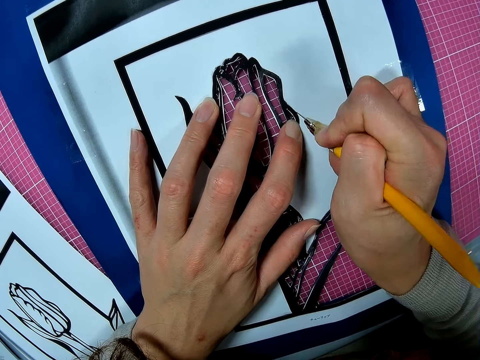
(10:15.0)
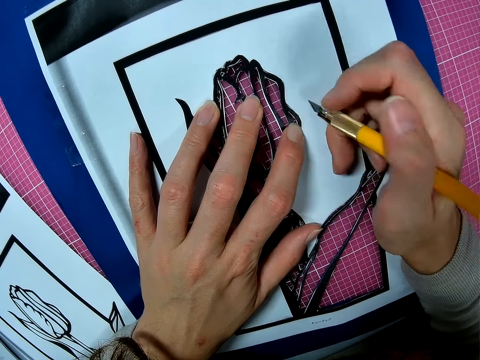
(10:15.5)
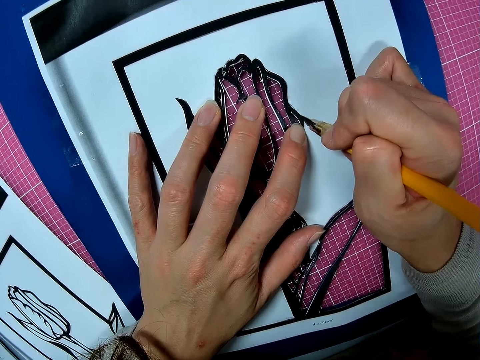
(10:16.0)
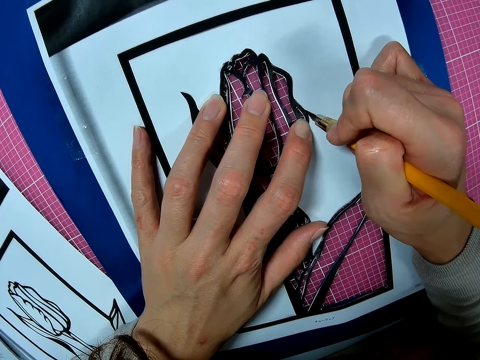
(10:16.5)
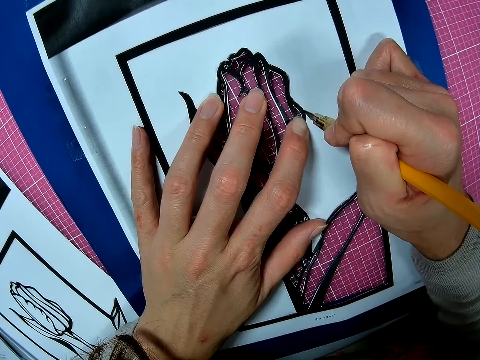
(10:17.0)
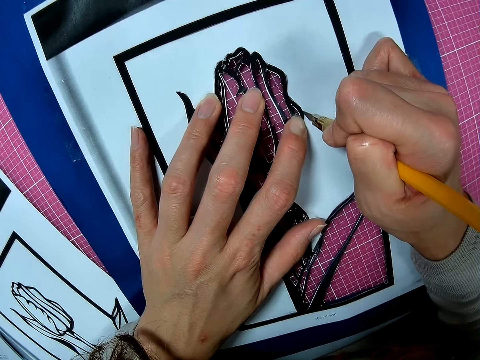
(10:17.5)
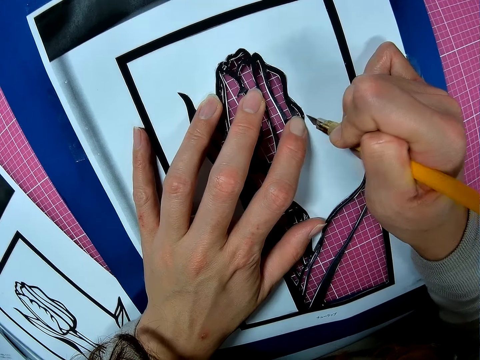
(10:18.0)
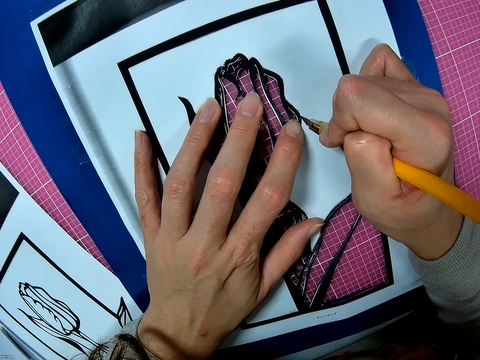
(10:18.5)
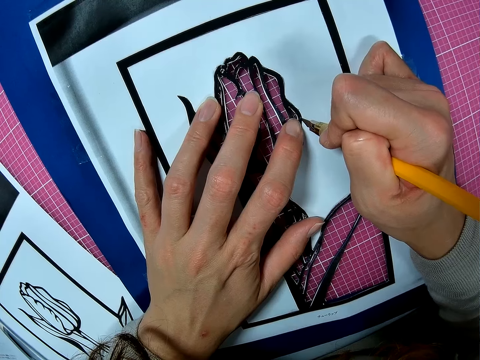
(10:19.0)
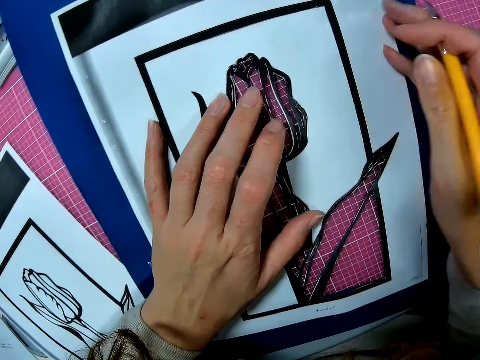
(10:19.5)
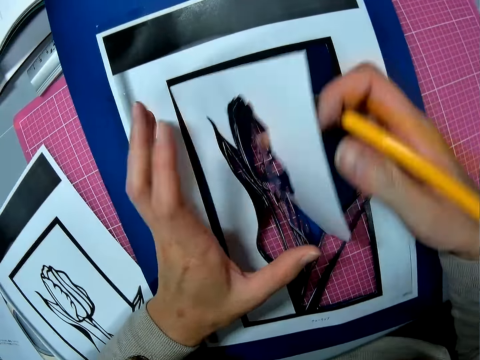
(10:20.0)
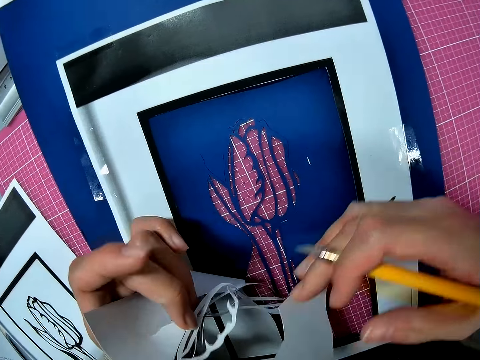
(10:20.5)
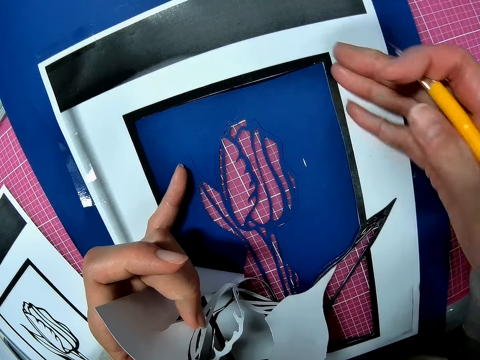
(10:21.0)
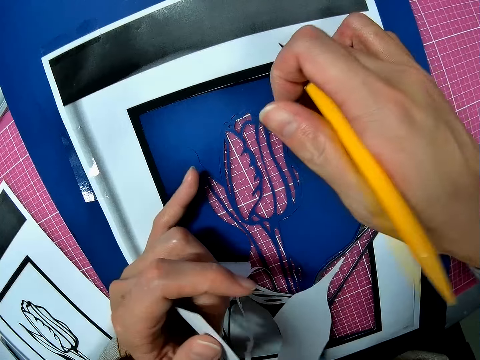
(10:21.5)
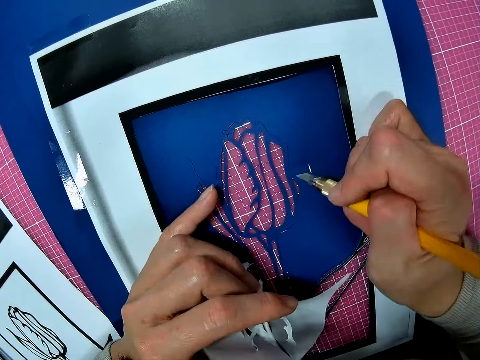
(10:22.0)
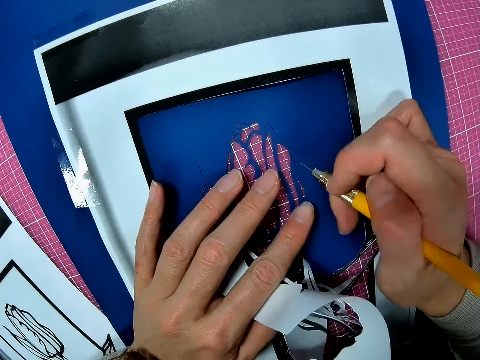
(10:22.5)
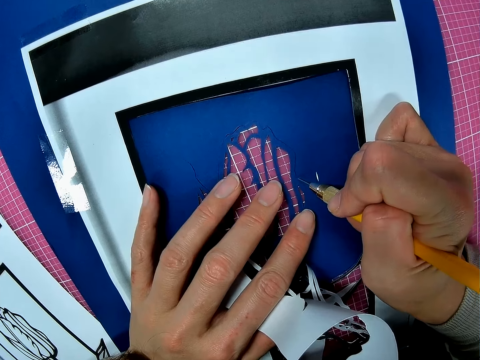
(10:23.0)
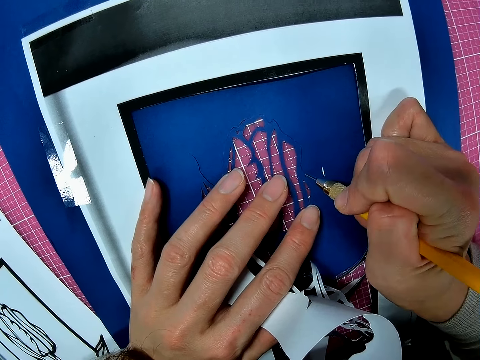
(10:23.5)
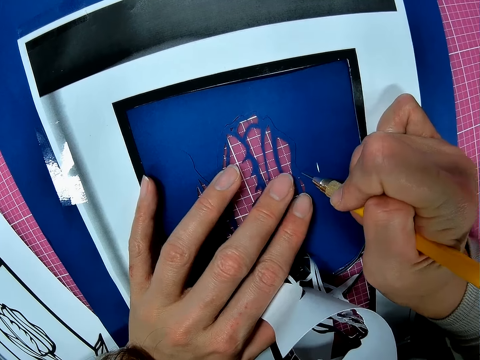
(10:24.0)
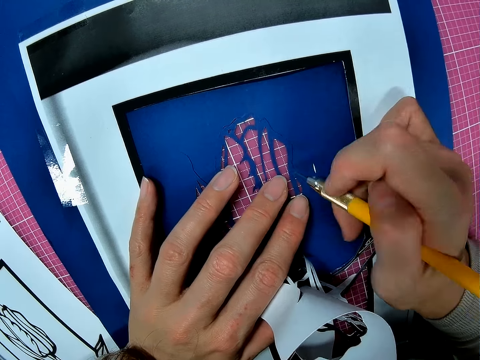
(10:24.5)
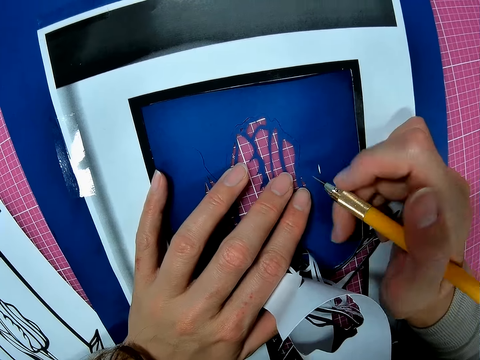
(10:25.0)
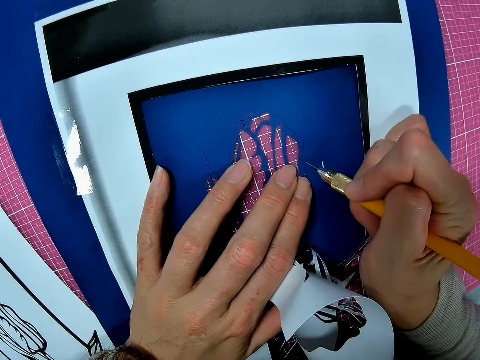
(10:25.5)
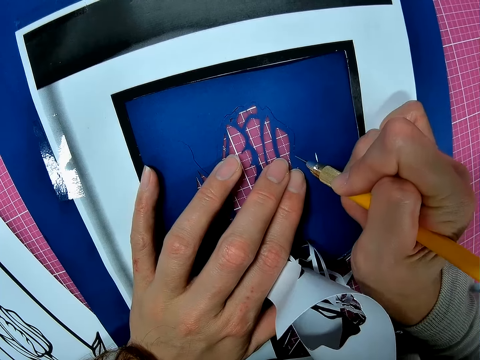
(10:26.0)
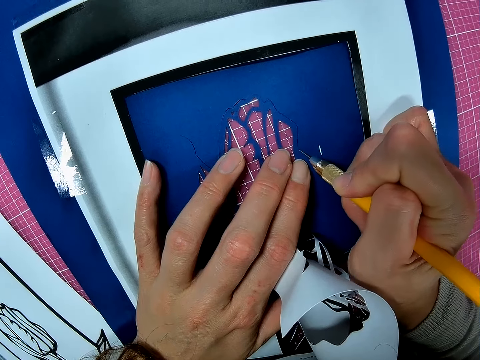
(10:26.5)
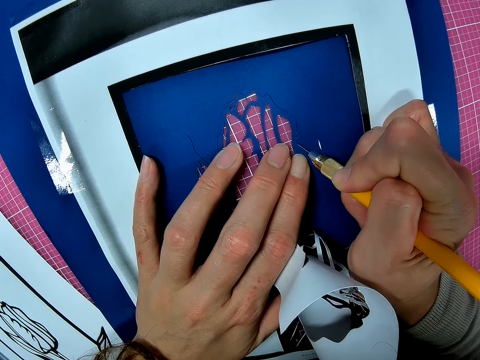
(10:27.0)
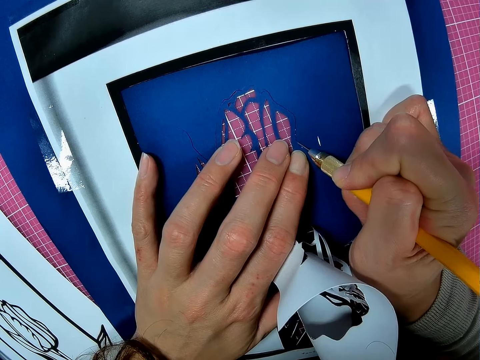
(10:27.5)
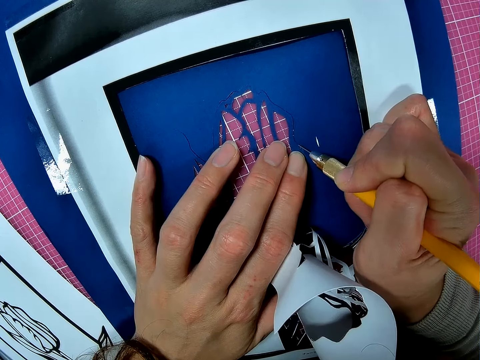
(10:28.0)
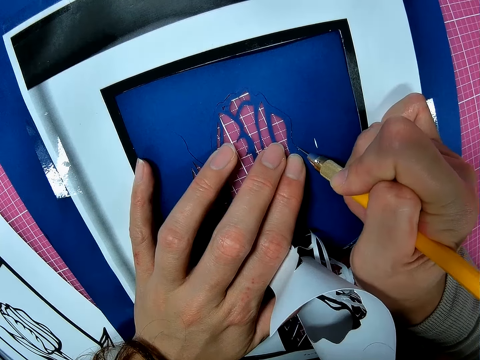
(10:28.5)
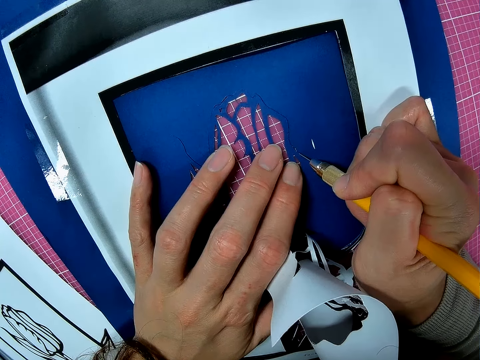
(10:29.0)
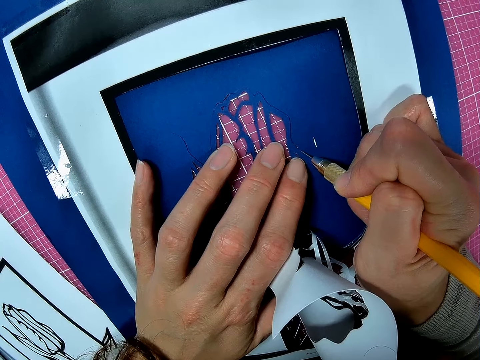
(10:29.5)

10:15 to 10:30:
The camera wearer adjusts a paper. They lift the paper cutting sketch. They cut the paper with a craft knife.

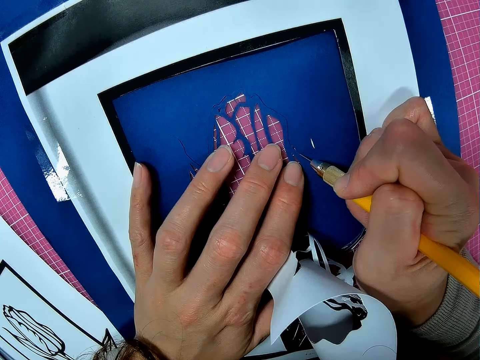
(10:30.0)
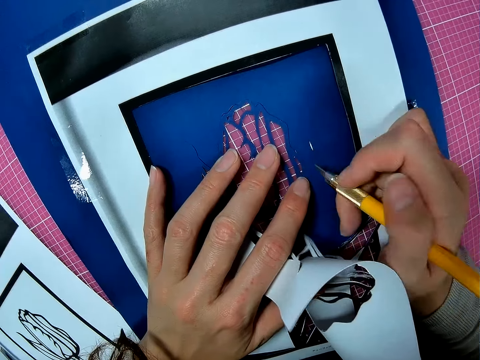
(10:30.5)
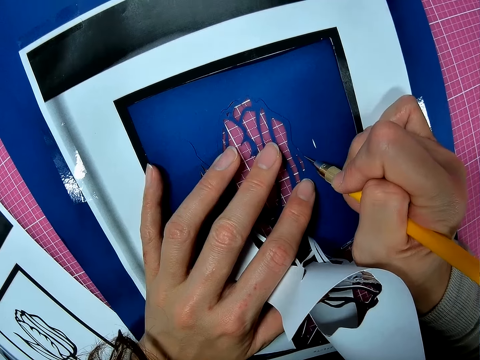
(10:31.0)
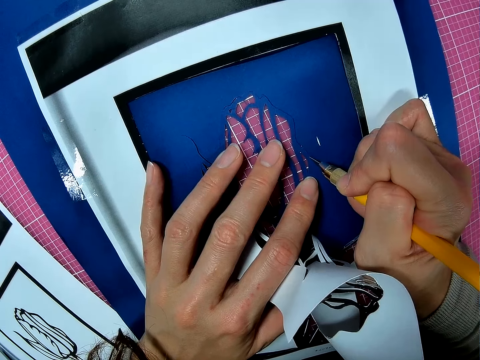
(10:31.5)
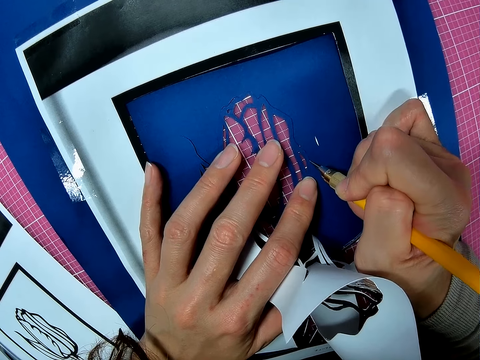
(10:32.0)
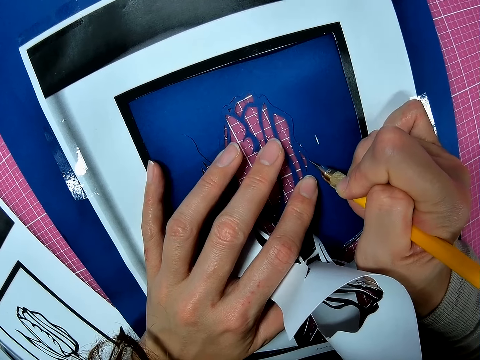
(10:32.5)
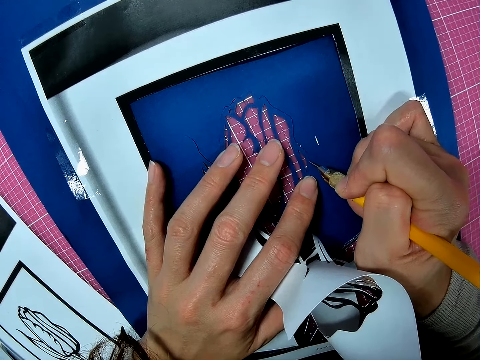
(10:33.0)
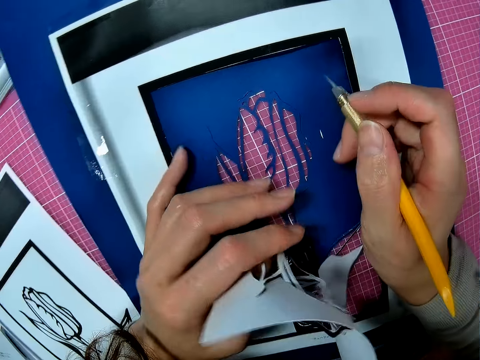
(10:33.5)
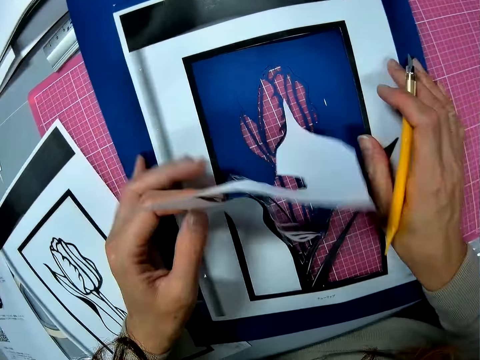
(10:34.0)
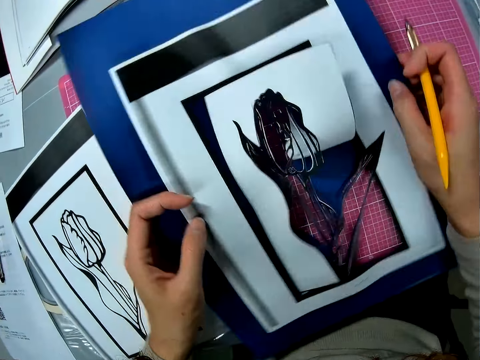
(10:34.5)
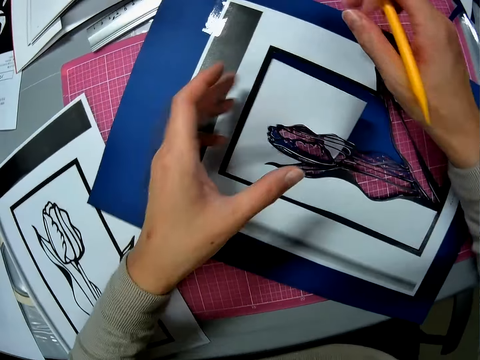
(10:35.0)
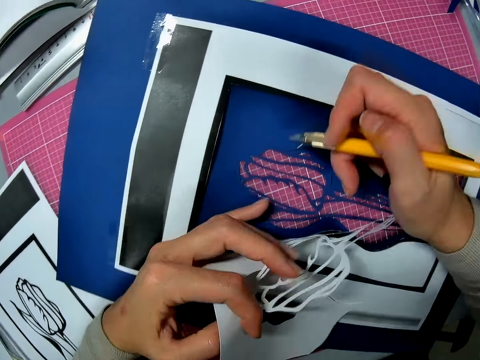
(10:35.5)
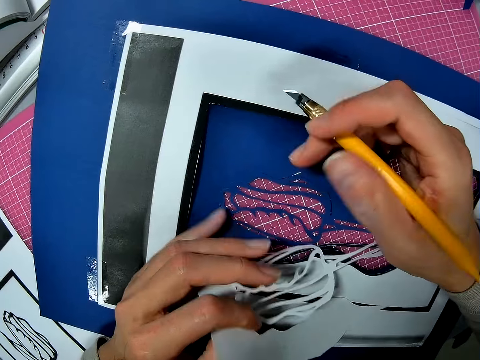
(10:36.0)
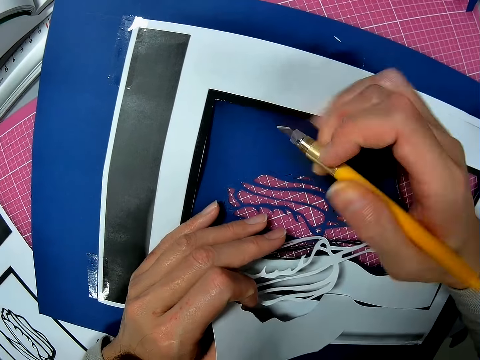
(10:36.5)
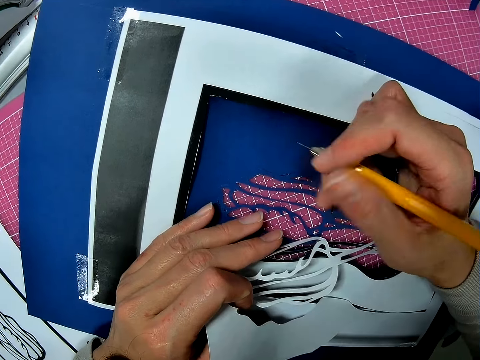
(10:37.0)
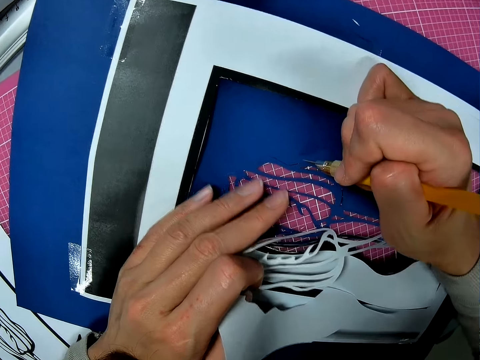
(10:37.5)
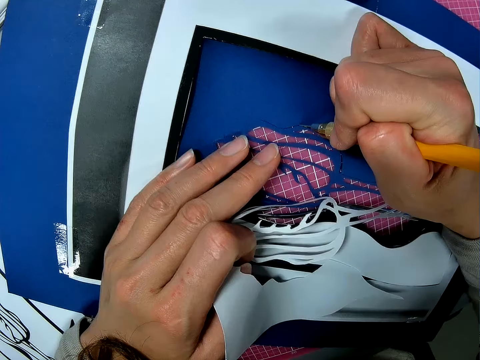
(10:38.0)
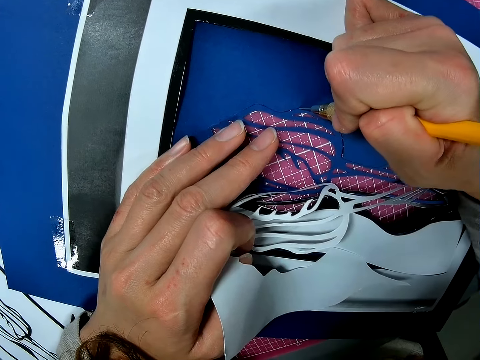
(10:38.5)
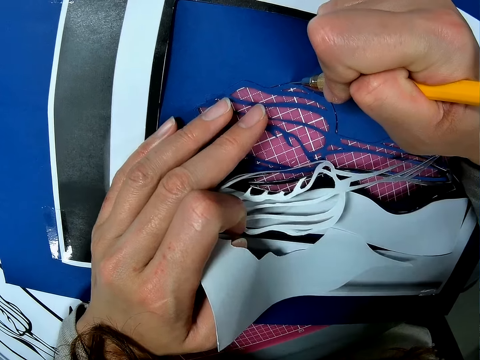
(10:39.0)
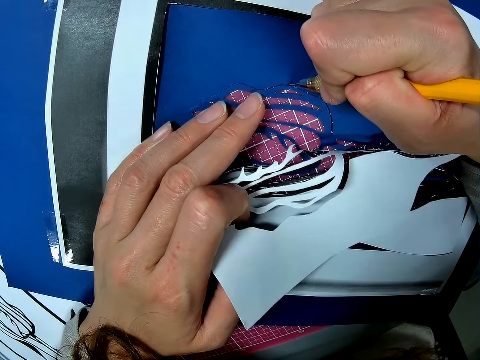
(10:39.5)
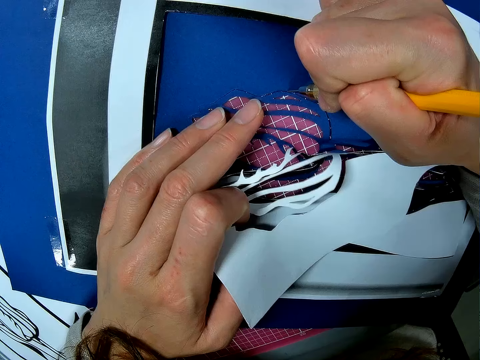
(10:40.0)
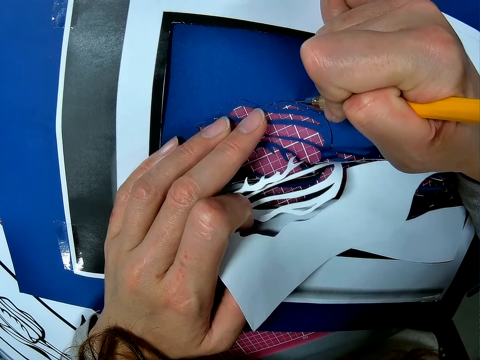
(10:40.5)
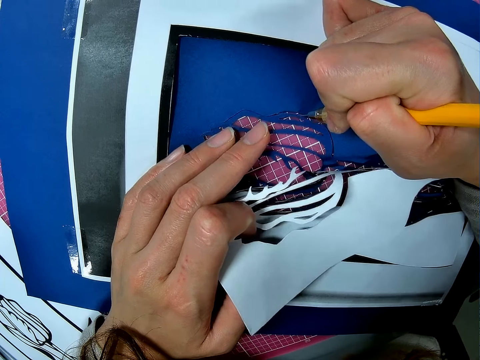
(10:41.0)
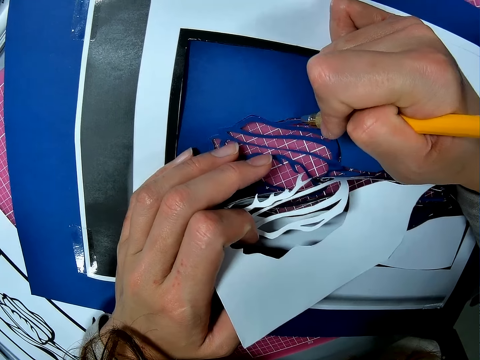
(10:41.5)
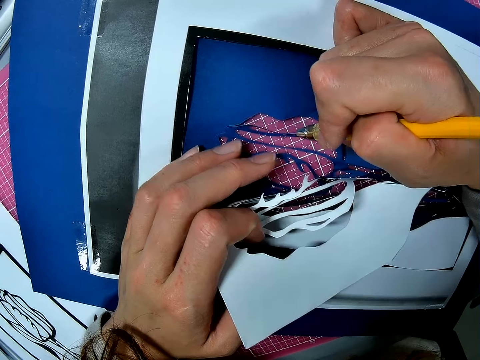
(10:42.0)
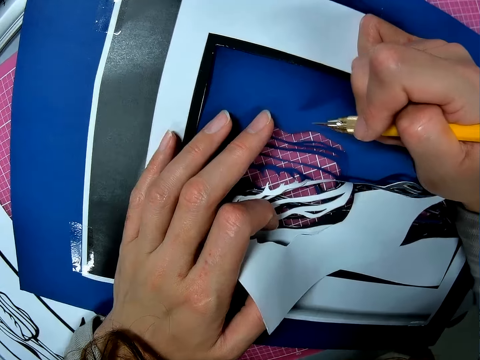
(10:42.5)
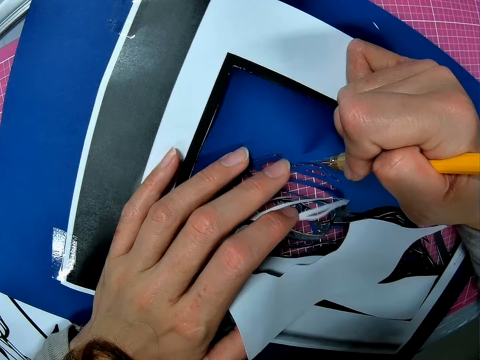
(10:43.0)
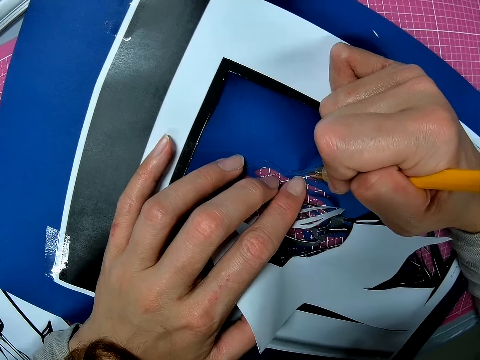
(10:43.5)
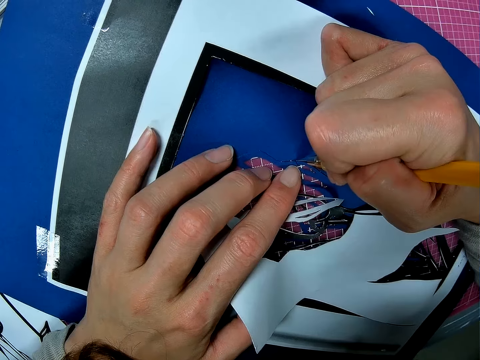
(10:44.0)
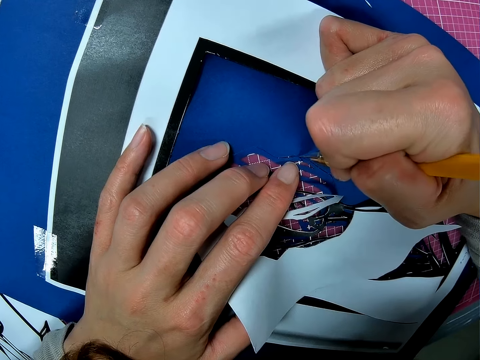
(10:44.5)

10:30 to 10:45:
The camera wearer adjusts a paper. He rotates the paper. He wipes the paper with his hand. He cuts the paper with a craft knife.
